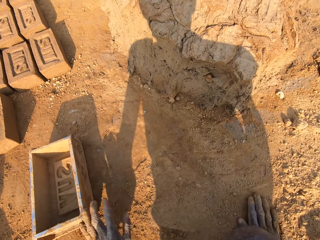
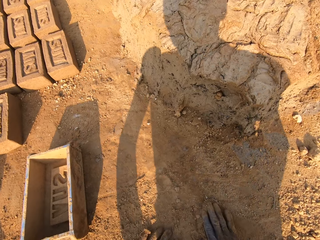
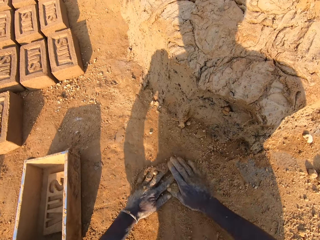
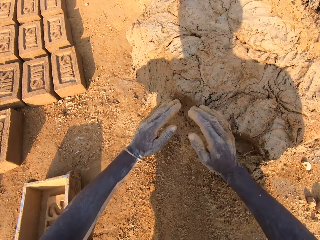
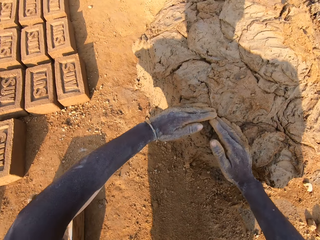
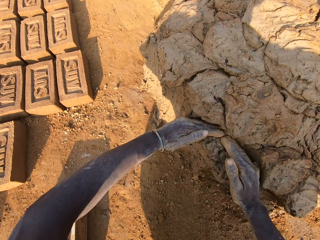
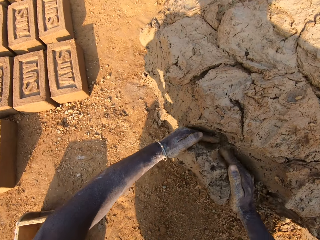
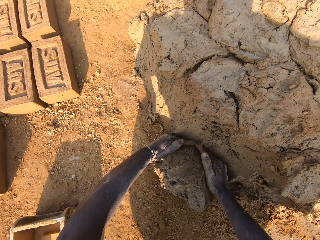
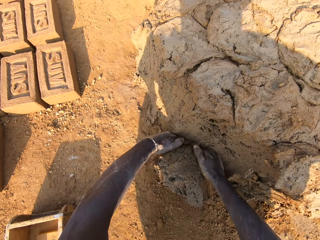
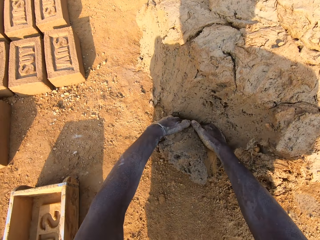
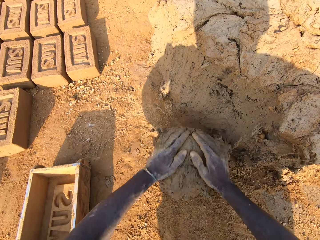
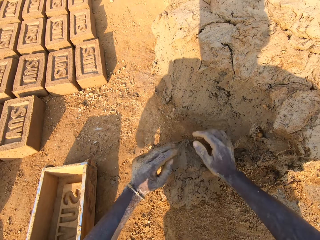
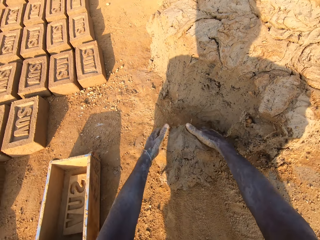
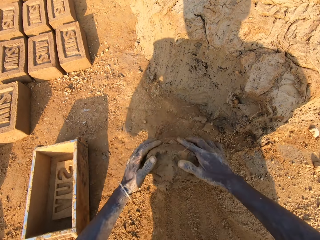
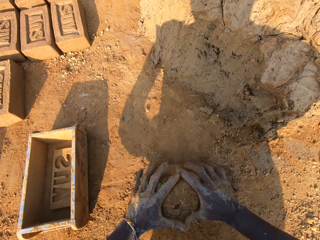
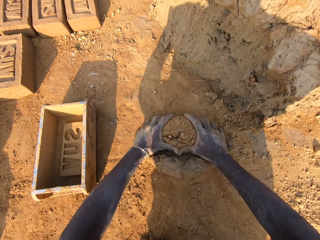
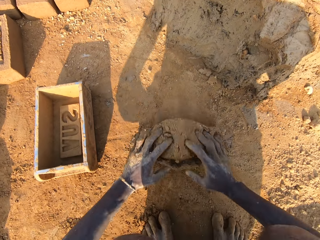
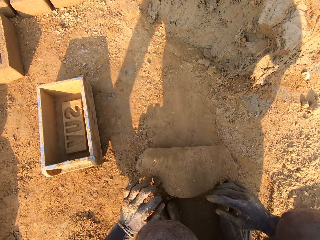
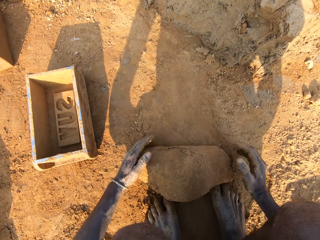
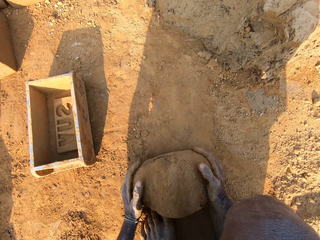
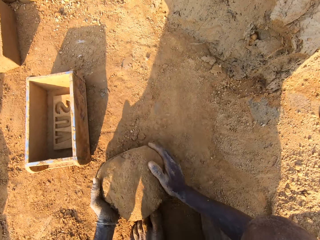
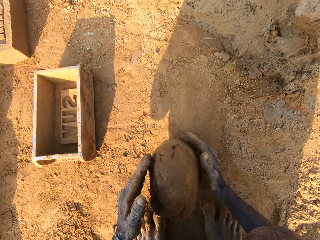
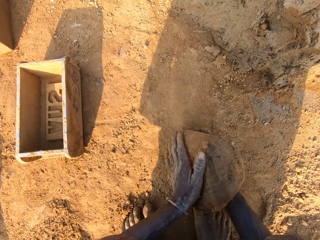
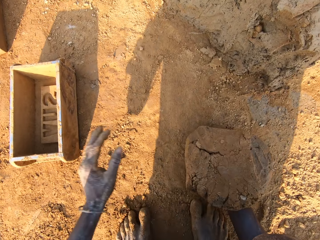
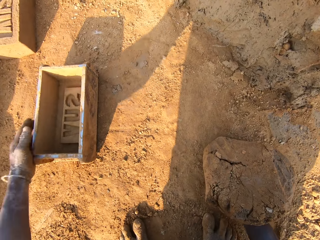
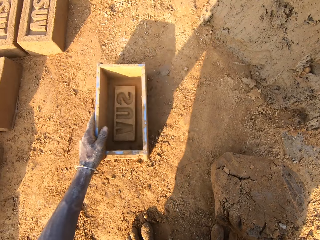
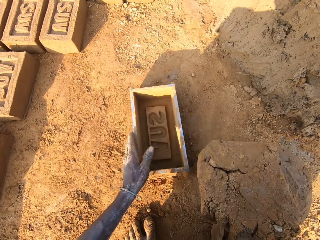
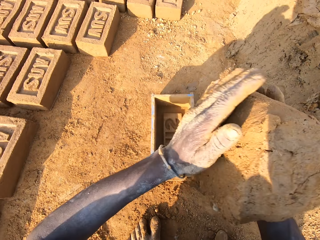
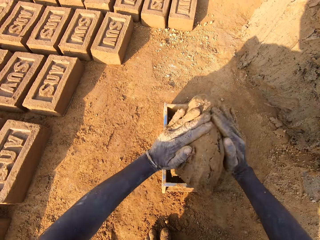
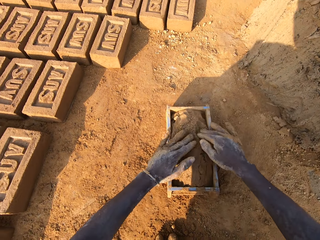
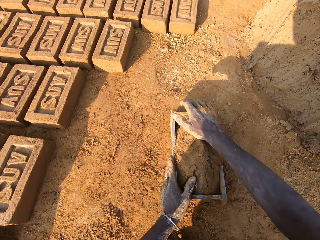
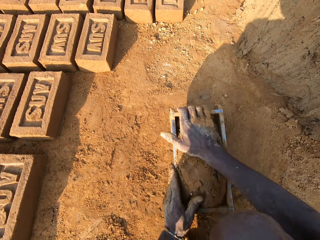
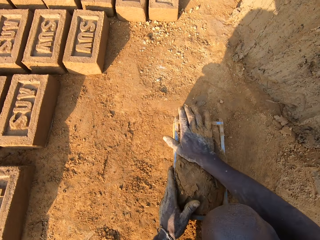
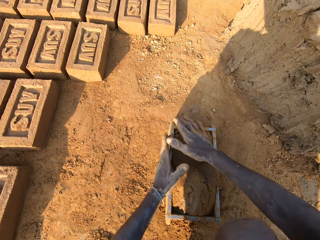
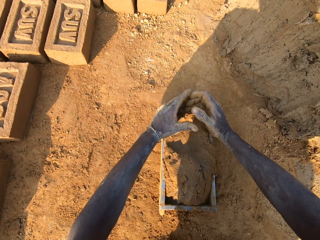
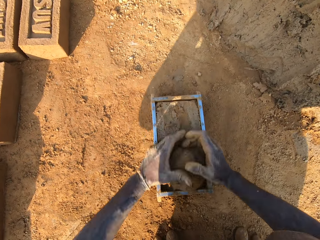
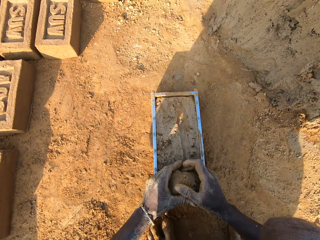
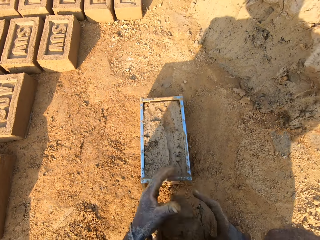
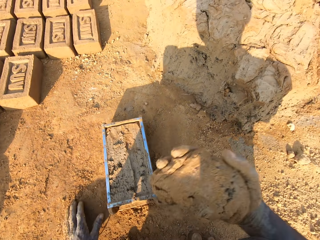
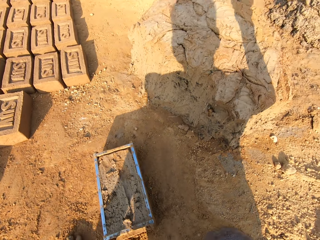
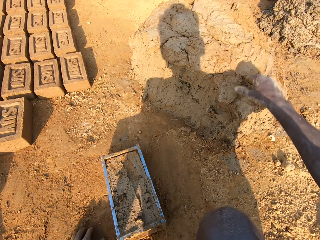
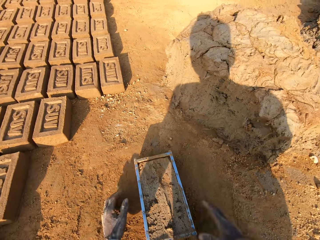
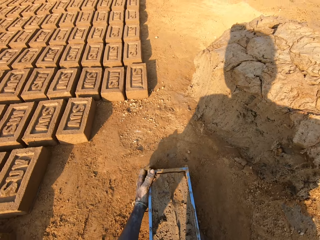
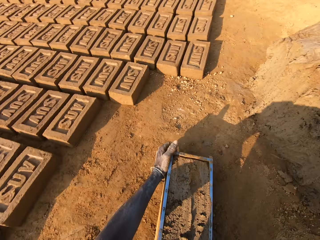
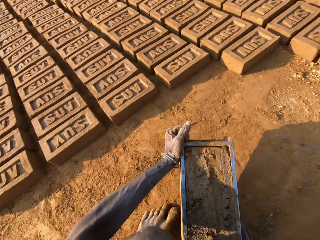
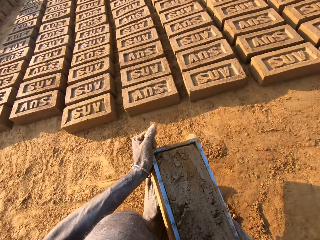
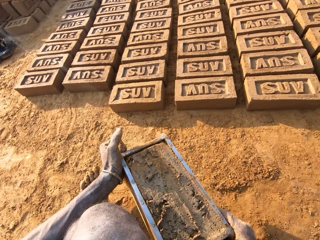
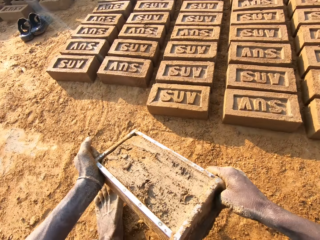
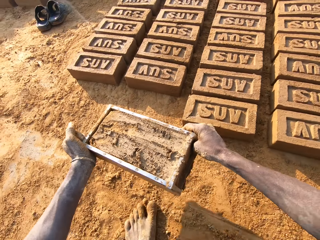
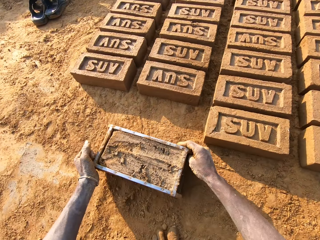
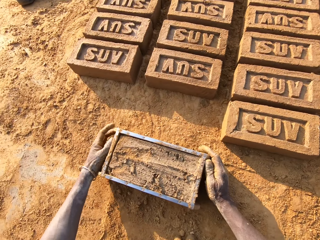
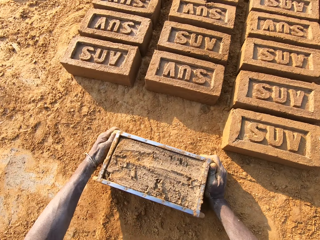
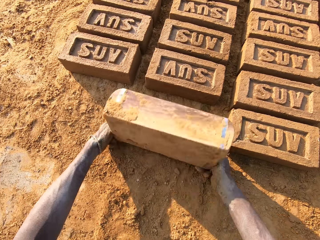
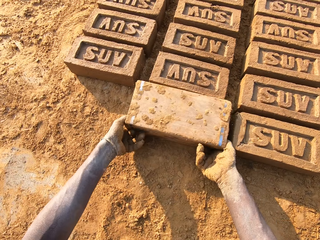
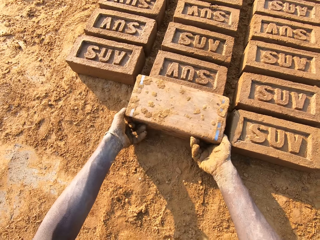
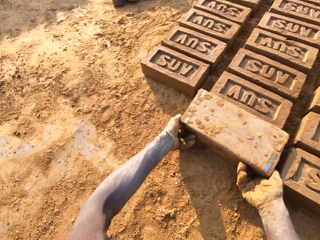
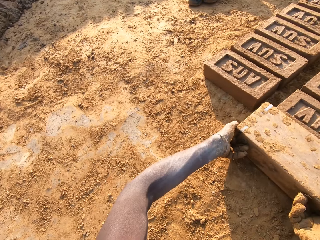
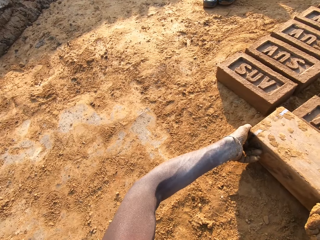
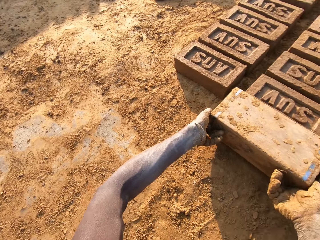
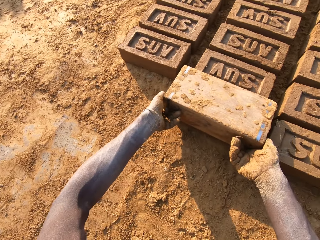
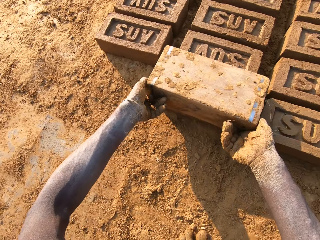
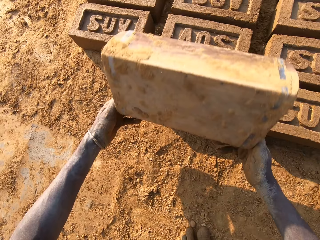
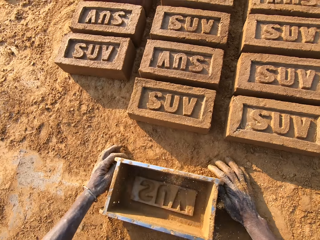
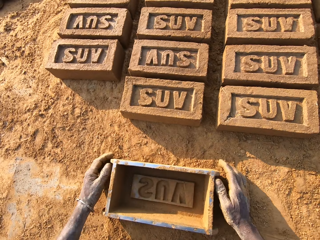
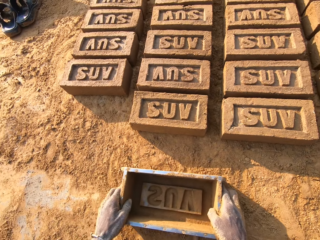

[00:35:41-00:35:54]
The camera wearer drops the pan on the floor. He scrubs his hands on the sand on the floor. He takes some mud from the floor. He rolls the mud on the sand on the floor. He moves the pan forward with his left hand. He puts the mud in the pan. He presses the mud in the pan with his hand. He removes excess mud in the pan with his hands. He throws the mud in his hand on another mud on the floor. He turns around with the pan in his hand. He lifts away the wooden box or pan. He drops the pan on the floor. He turns the pan on the floor. He removes the mold mud from the pan on the floor.

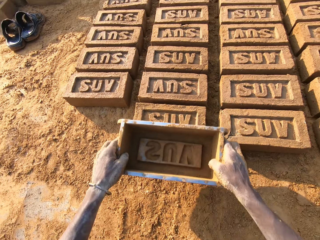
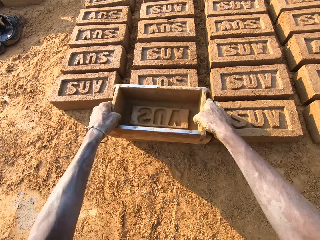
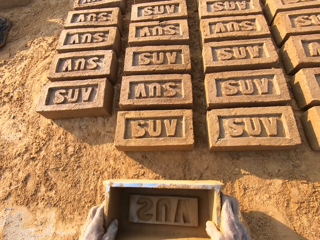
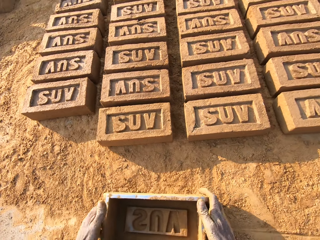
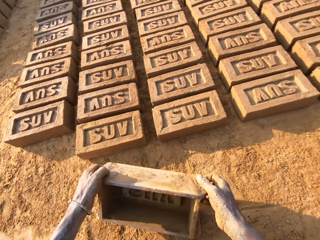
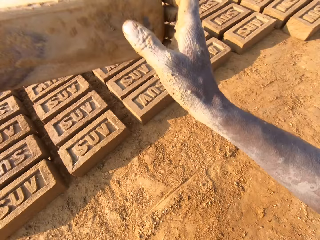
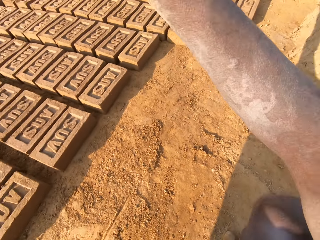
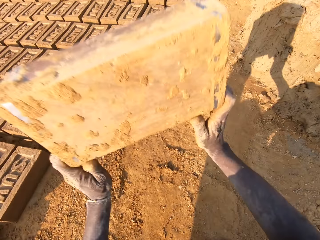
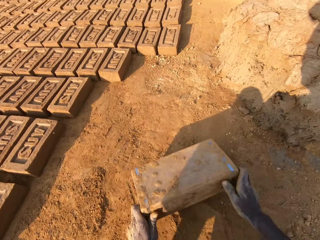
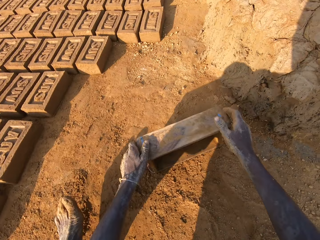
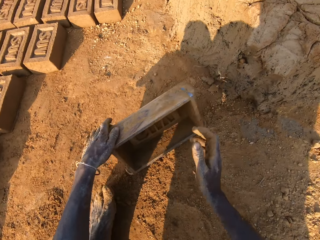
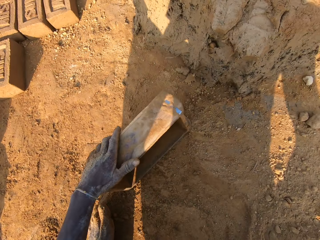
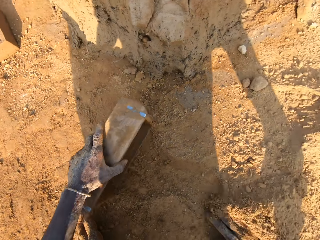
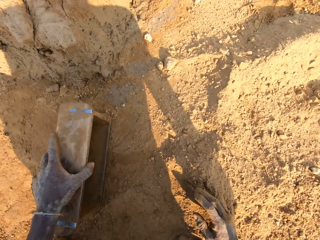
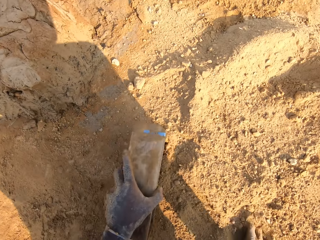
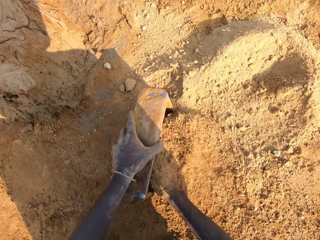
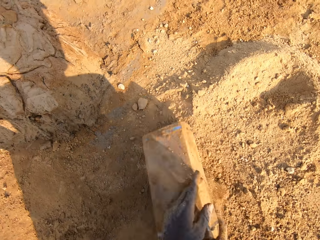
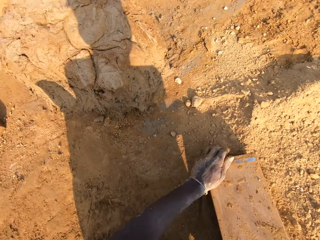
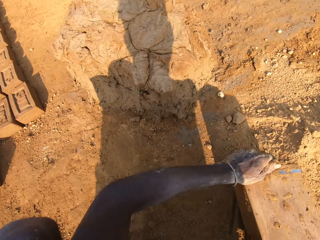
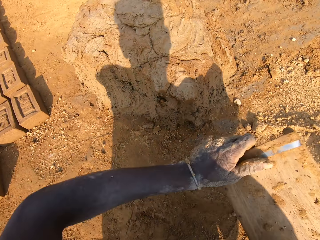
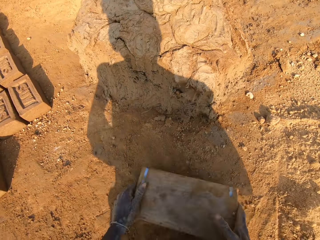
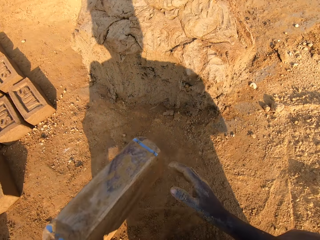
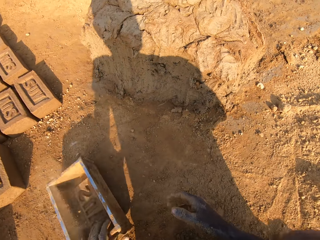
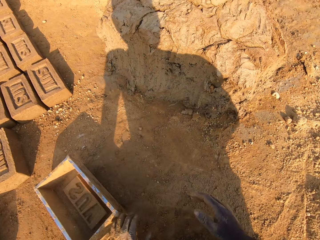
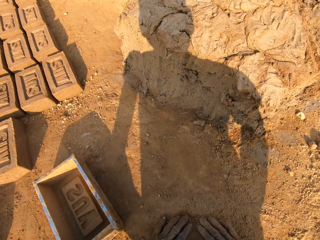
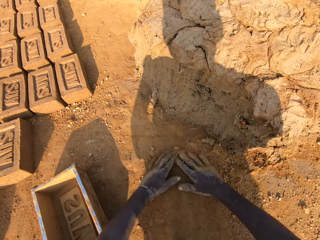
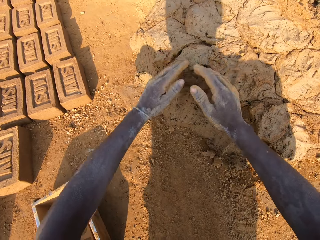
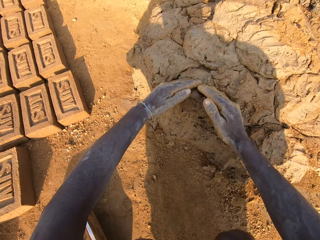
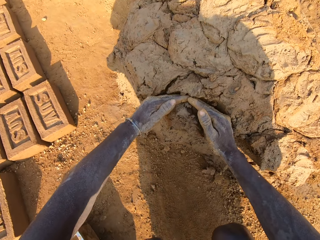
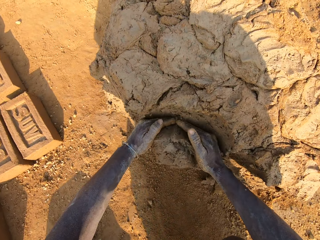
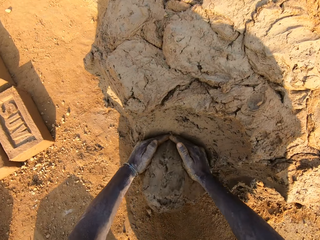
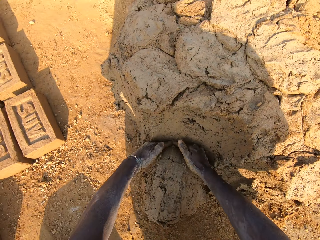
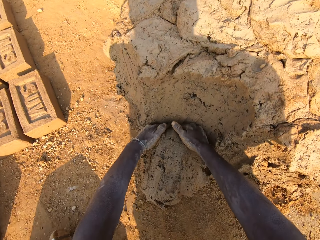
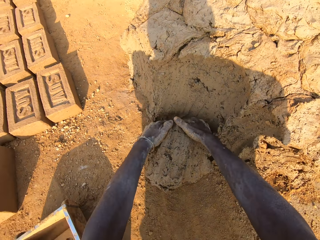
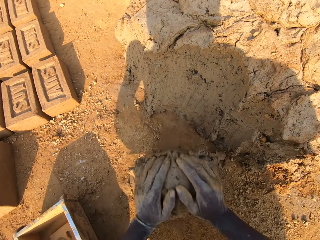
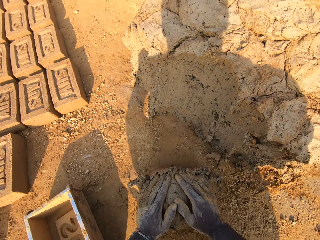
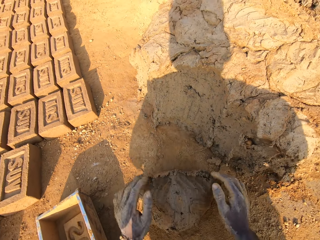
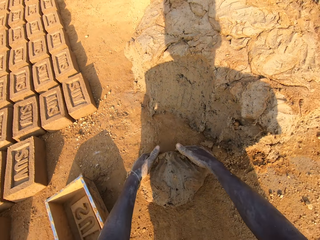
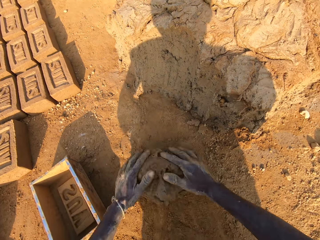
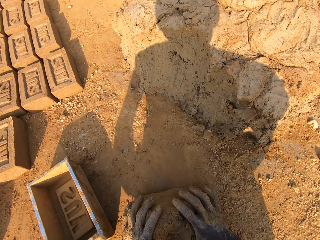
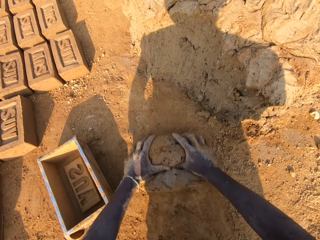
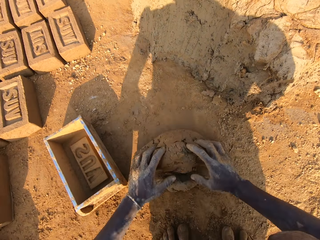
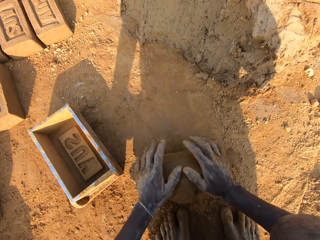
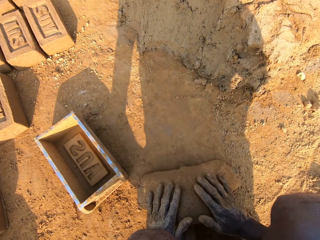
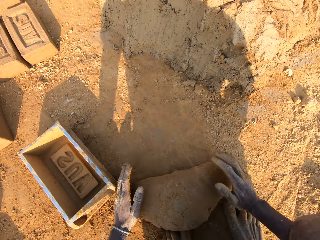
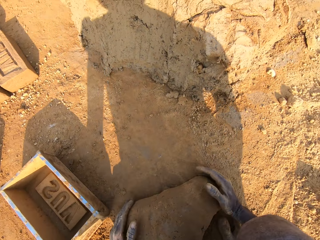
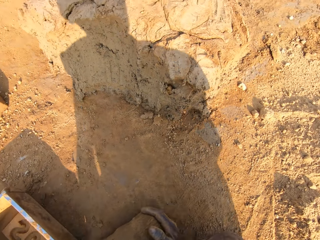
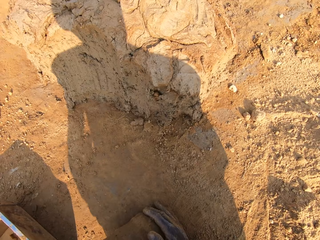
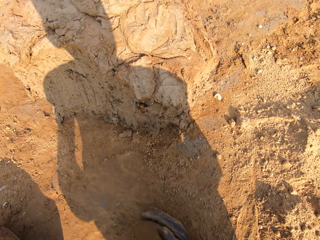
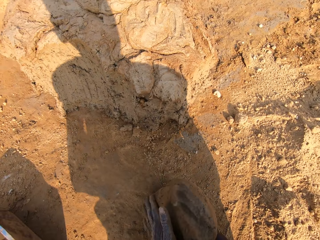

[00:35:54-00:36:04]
The camera wearer places the wooden box or pan on the ground. He hits the top of the mold mud with the pan. He lifts away the wooden box. He throws the pan on the floor. He hits the wooden box on the ground. He puts some sand in the pan with his right hand. He empties the wooden box. He removes the pan from the sand on the floor. He drops the pan on the floor. He rubs hands on the soil. He takes some mud from the floor. He rolls the mud on the sand on the floor.
